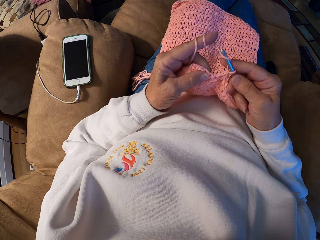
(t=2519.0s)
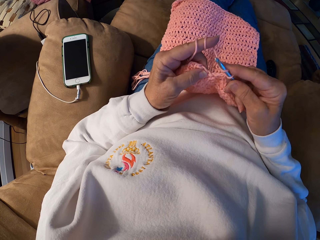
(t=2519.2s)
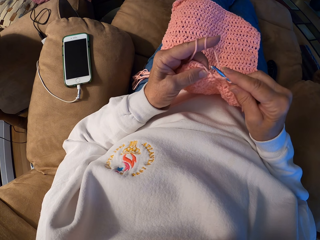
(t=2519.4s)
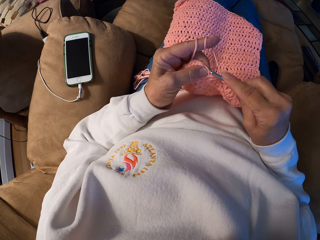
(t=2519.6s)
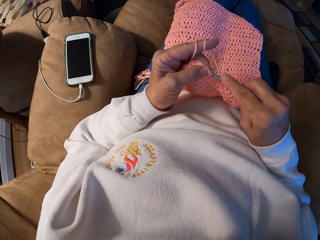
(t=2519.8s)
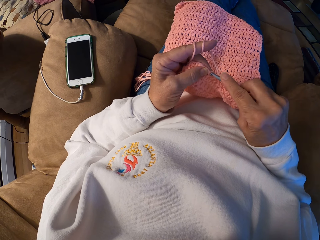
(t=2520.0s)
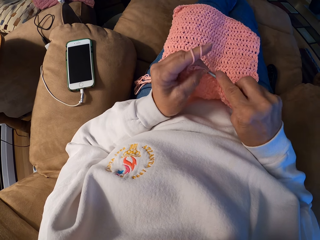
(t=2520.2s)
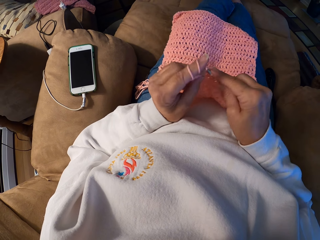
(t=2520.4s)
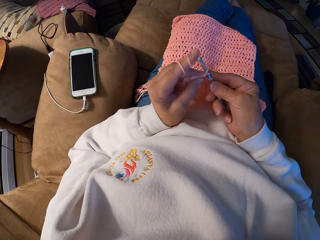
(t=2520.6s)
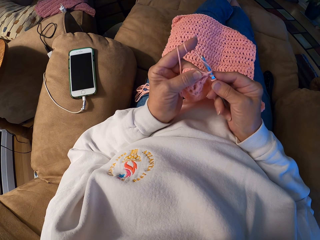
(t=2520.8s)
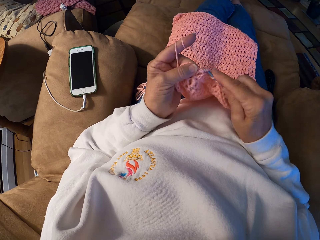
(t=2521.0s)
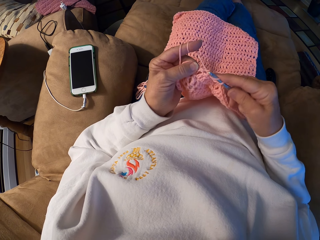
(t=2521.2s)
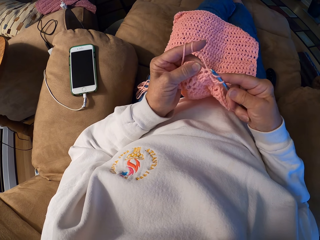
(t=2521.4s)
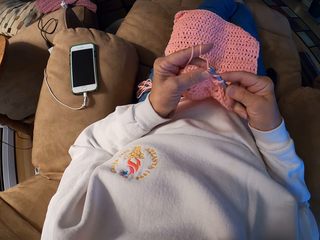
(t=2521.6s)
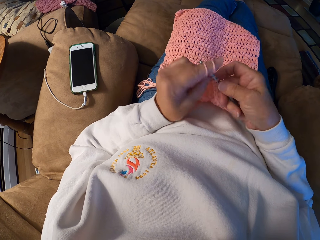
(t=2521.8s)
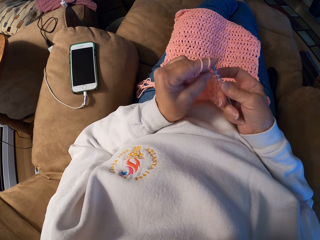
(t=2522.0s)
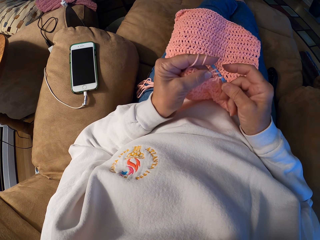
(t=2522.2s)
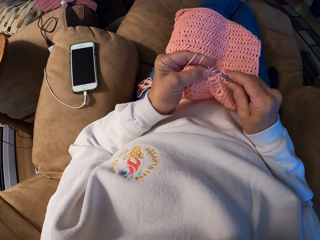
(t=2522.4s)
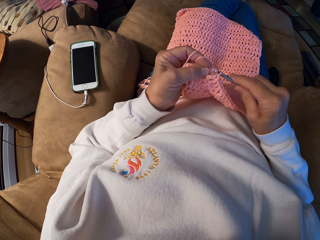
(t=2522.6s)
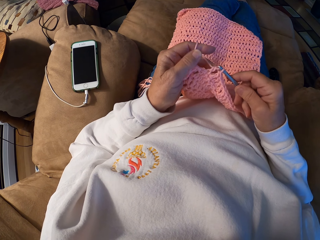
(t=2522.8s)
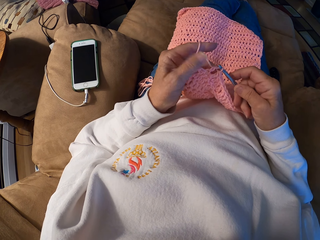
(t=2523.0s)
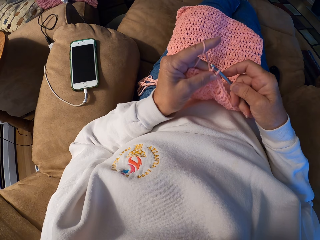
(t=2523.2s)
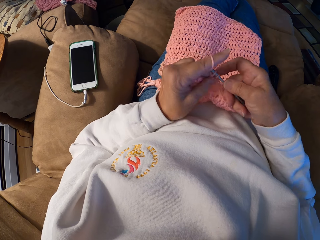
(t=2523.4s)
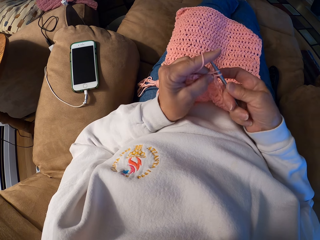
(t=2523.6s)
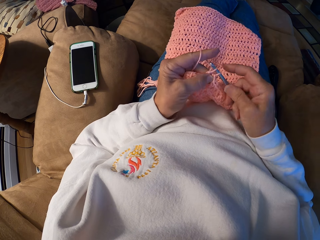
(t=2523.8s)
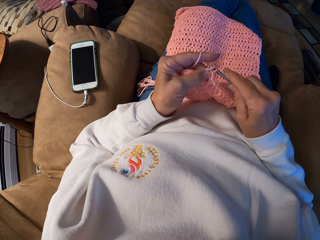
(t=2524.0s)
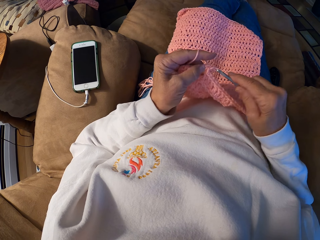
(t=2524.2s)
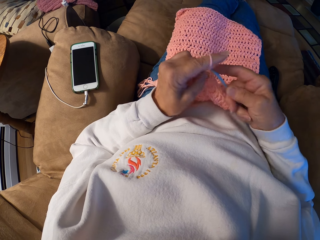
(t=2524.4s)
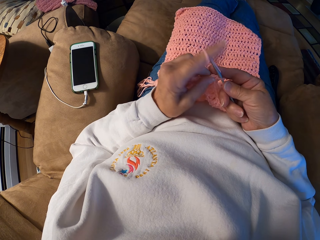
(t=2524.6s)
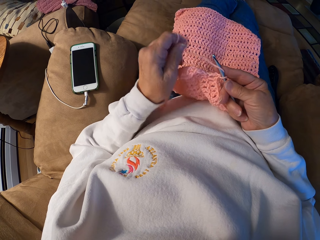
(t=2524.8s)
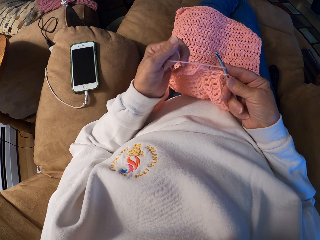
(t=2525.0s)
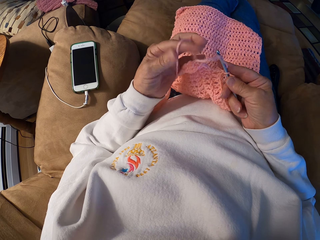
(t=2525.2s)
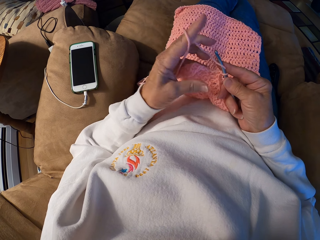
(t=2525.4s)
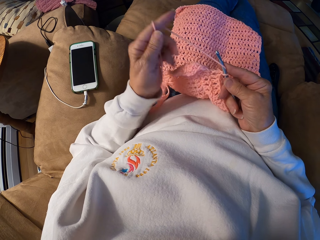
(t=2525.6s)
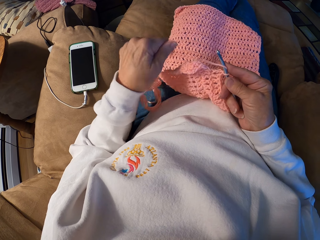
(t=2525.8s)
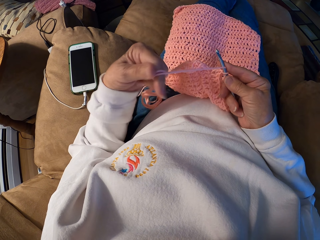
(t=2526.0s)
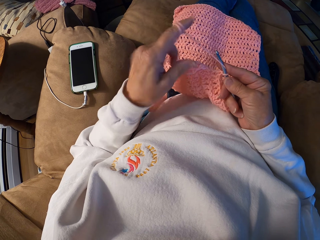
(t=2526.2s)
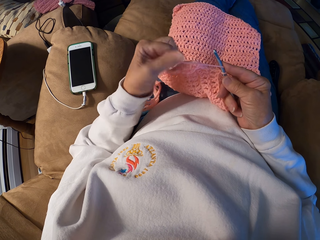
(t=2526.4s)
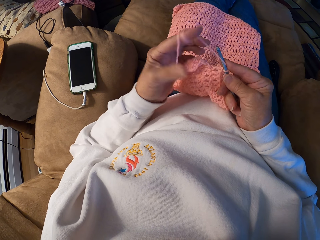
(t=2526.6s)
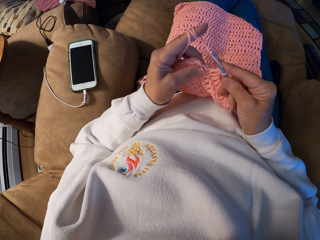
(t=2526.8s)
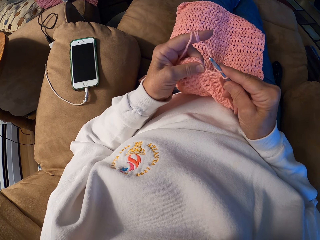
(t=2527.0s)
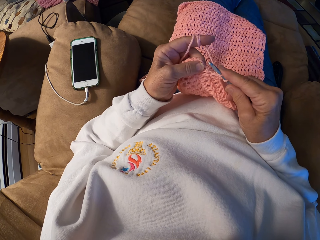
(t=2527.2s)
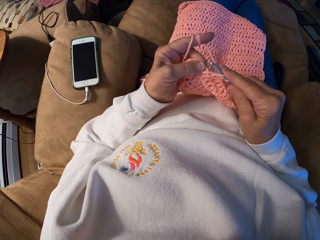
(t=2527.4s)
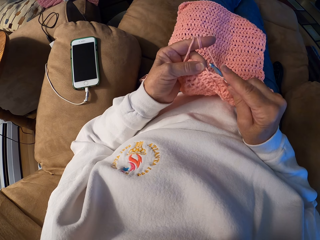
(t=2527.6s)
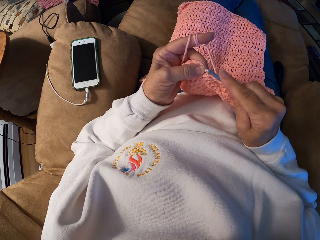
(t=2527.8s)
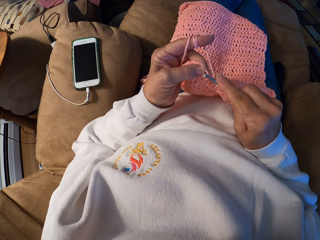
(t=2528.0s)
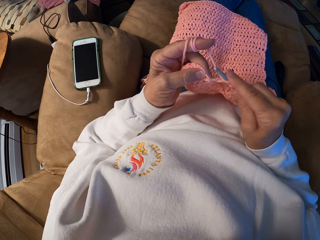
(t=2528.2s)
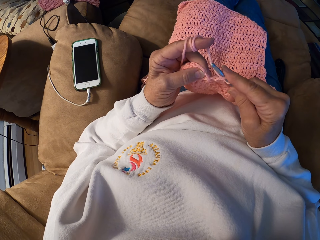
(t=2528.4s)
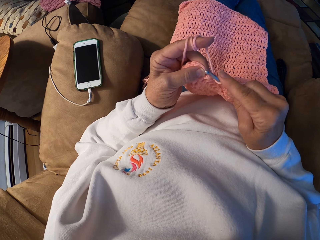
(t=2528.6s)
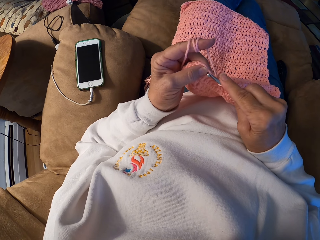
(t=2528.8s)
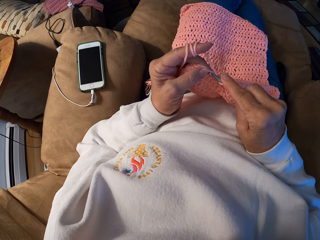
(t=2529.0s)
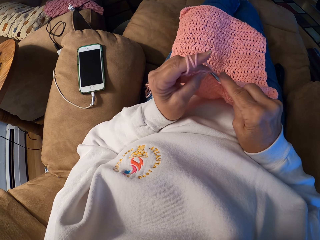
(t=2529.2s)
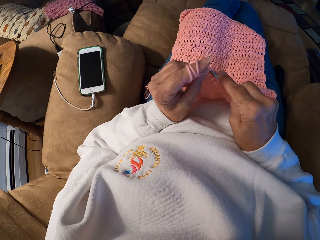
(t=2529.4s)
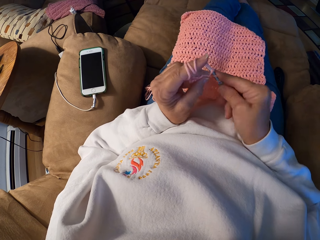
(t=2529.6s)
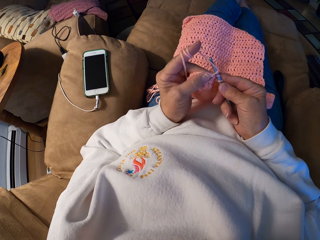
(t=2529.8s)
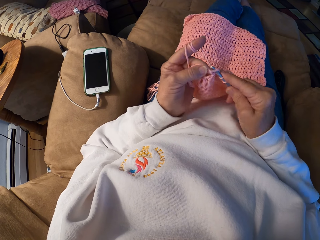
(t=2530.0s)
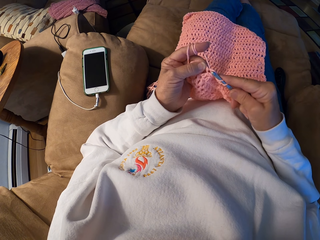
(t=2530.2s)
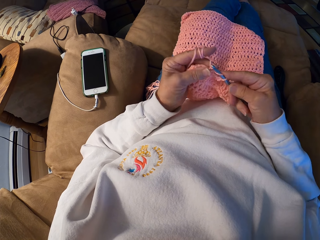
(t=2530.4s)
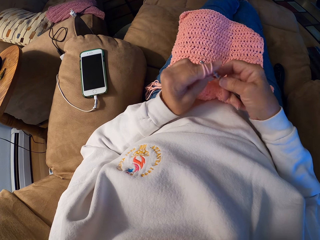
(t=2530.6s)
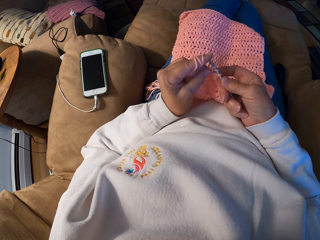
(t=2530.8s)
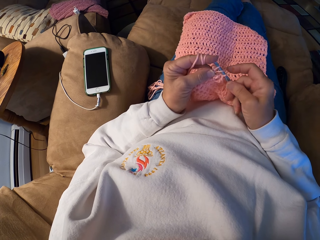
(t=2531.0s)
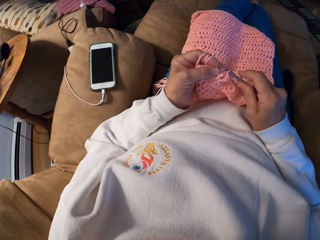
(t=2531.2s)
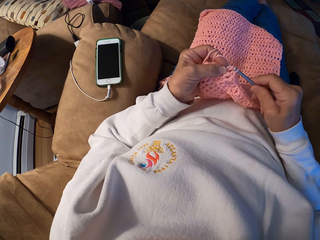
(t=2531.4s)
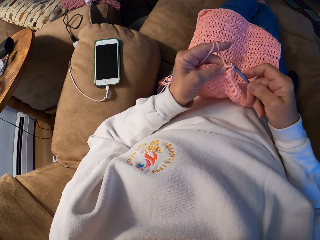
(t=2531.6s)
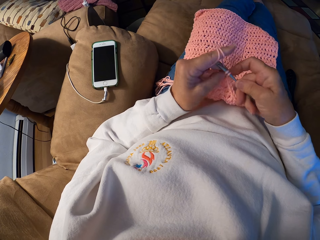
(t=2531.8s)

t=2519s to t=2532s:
The camera wearer adjusts the yarn with her left index finger. She ties the yarn on the finger. She crochets a piece of cloth using the crochet hook with her hands.

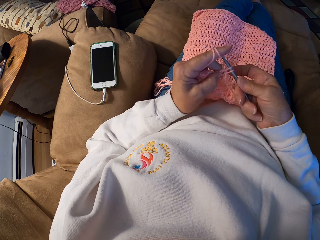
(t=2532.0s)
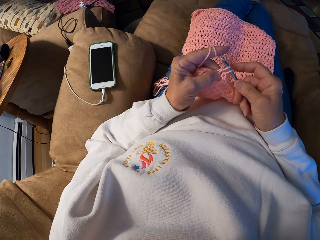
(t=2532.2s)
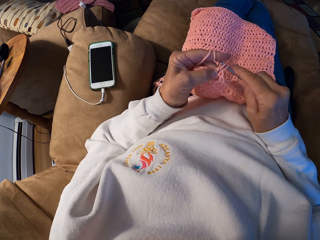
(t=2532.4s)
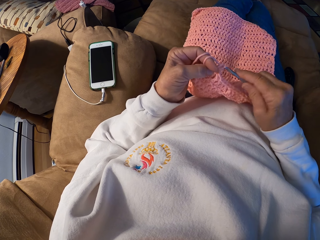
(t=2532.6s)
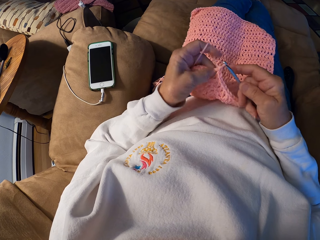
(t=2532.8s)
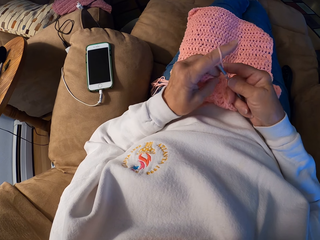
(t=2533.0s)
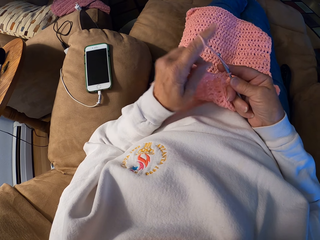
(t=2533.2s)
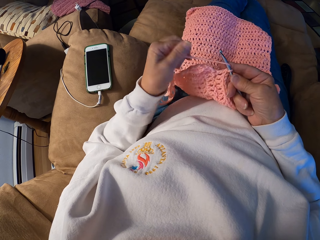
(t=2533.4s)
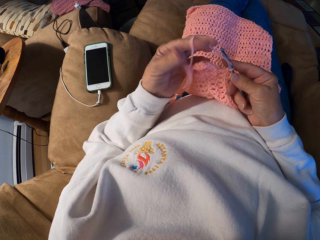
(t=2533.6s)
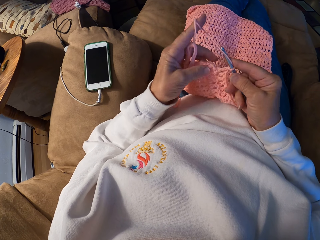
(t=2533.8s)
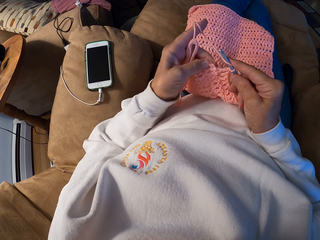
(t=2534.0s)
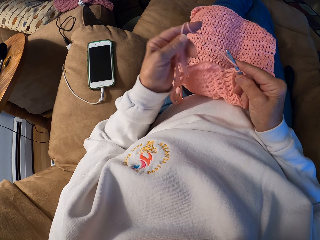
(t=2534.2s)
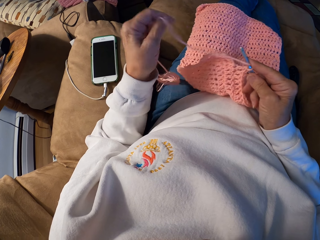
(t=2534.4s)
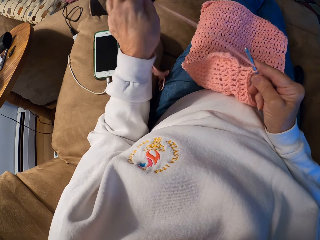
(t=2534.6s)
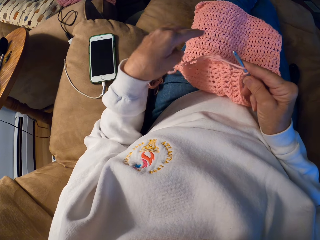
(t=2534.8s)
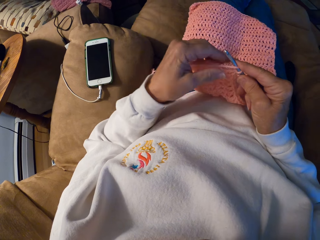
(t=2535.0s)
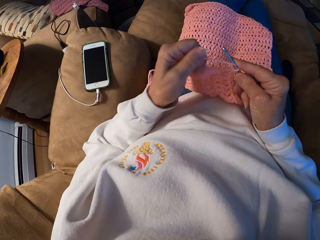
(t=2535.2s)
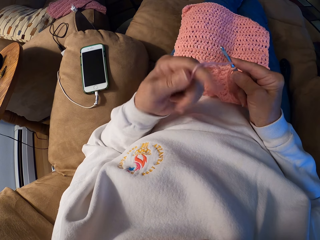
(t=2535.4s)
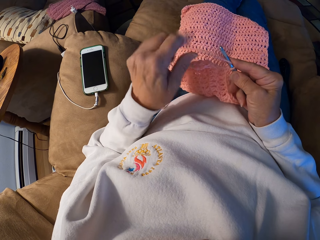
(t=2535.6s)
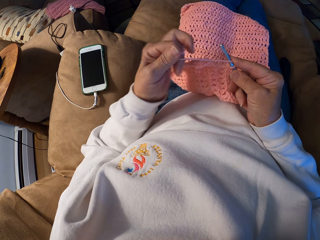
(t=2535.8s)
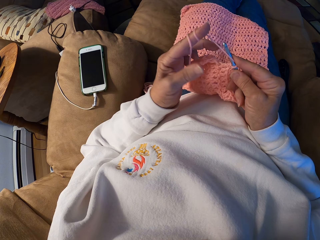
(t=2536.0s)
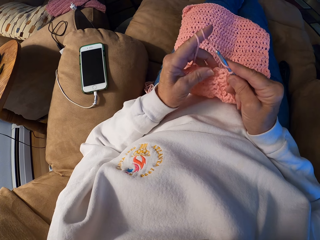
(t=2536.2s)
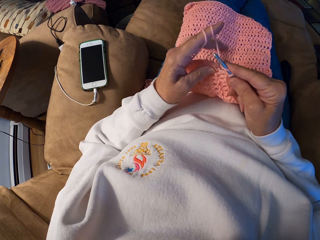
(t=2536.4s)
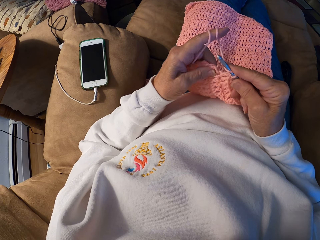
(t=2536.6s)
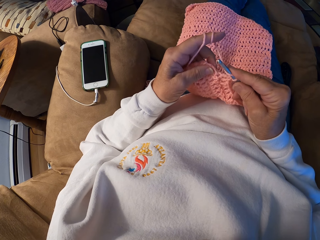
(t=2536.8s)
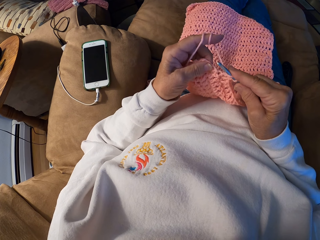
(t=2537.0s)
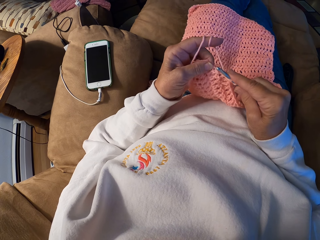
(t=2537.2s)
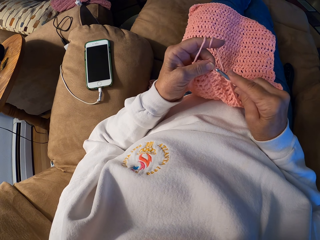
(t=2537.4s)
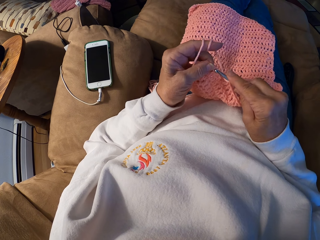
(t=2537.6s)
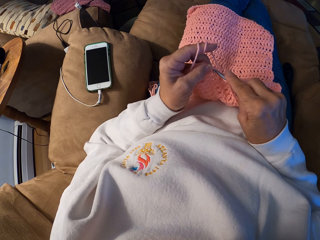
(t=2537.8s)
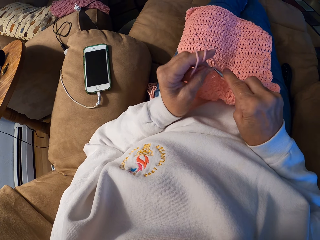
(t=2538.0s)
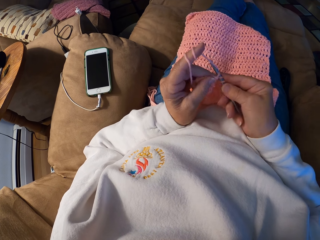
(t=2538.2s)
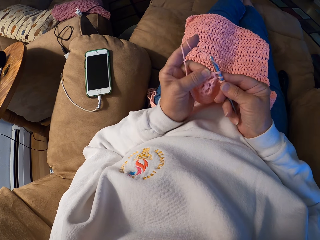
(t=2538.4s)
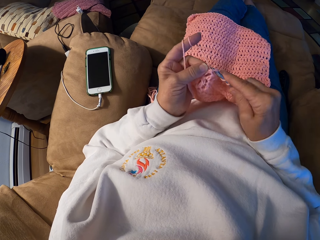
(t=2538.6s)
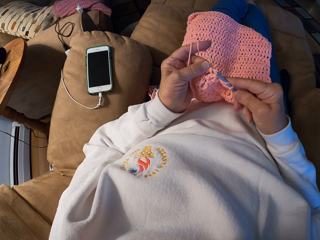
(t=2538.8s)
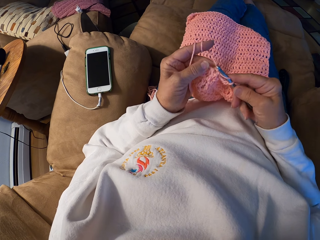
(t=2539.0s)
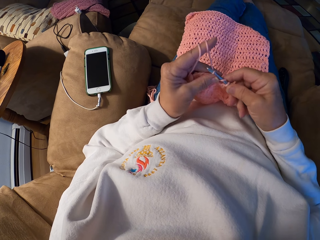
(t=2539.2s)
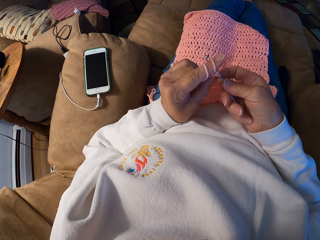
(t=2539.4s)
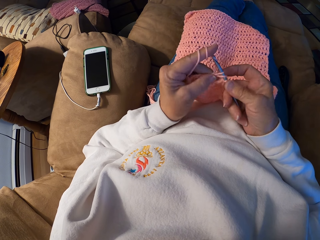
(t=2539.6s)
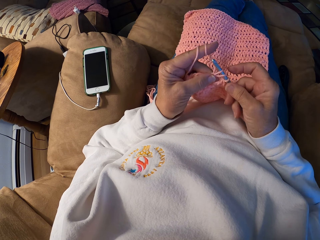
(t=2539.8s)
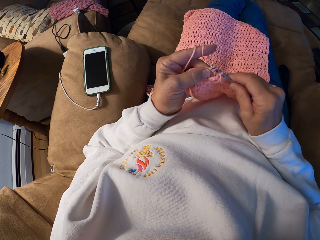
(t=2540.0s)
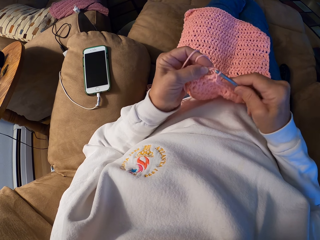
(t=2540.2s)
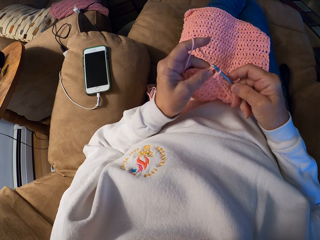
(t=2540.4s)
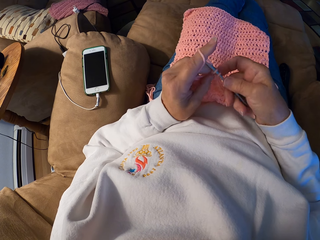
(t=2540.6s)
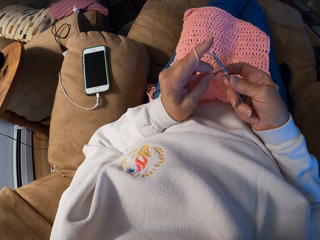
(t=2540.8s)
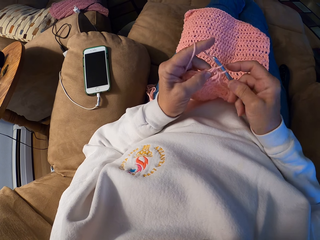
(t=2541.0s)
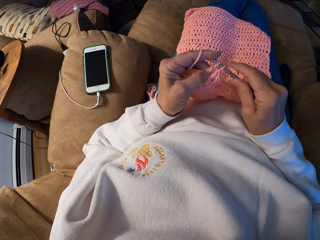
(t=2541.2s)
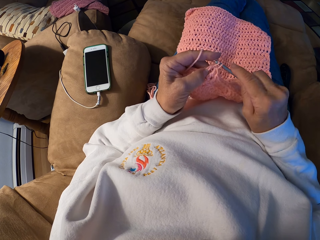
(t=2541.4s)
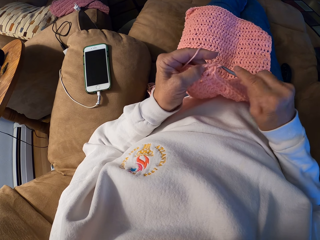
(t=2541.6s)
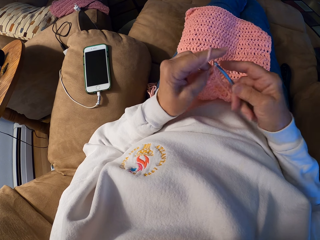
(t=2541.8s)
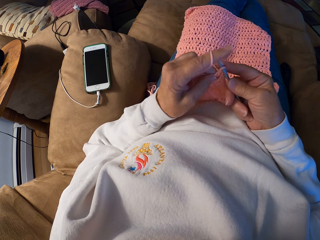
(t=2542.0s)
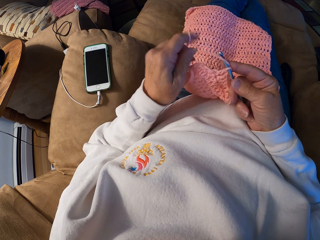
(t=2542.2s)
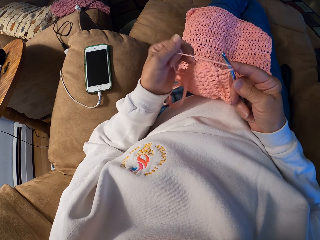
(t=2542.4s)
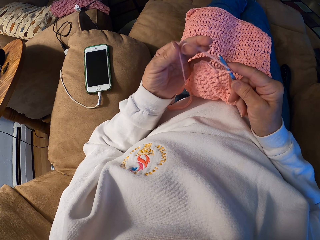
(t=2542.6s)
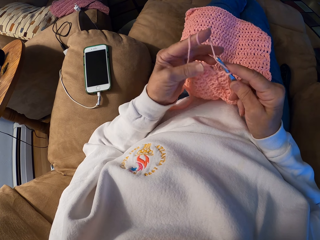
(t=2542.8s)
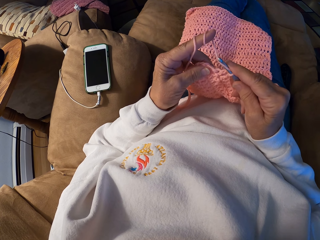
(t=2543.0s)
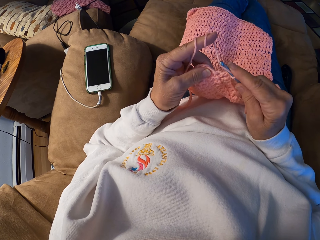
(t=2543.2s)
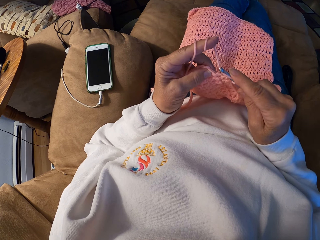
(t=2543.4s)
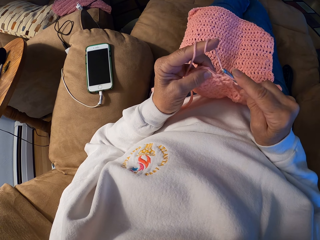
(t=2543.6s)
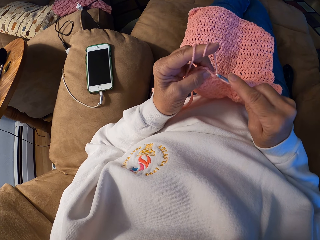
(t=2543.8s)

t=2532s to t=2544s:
The camera wearer adjusts the yarn with her left index finger. She ties the yarn on the finger. She unties the yarn from the finger. She ties the yarn on the finger. She crochets a piece of cloth with her hands using the crochet hook. She adjusts the yarn with her left index finger. She ties the yarn on the finger.
